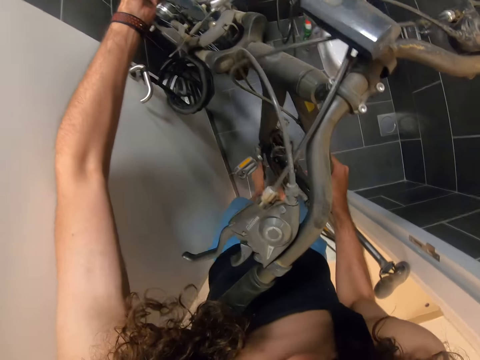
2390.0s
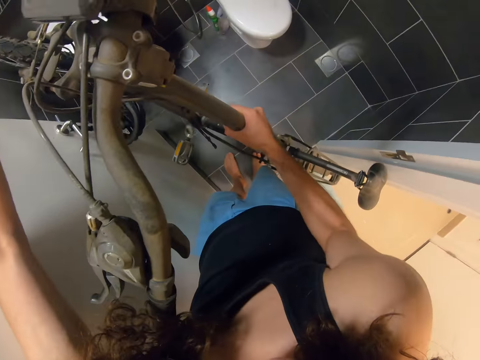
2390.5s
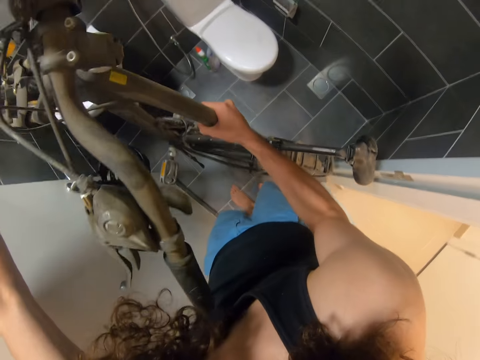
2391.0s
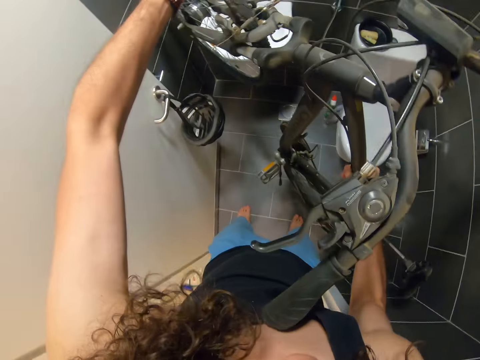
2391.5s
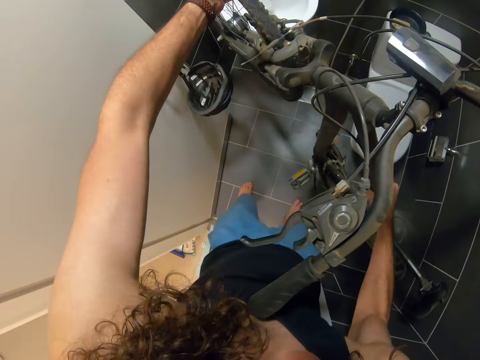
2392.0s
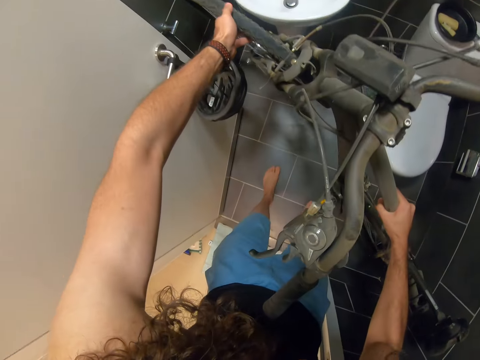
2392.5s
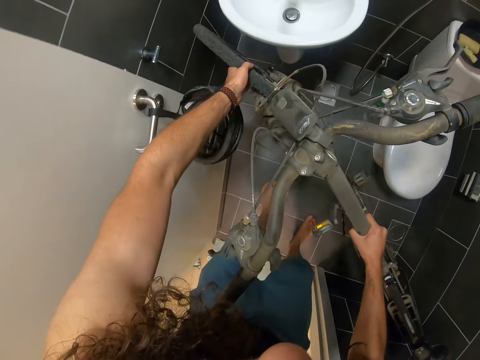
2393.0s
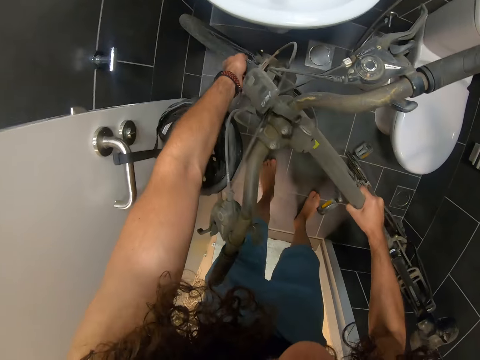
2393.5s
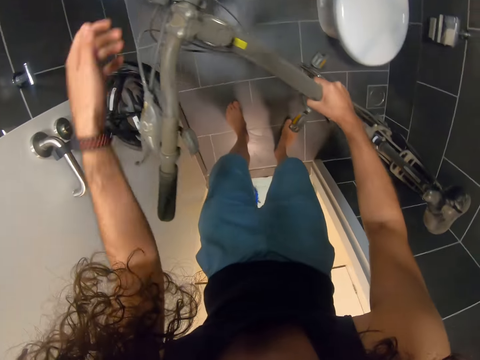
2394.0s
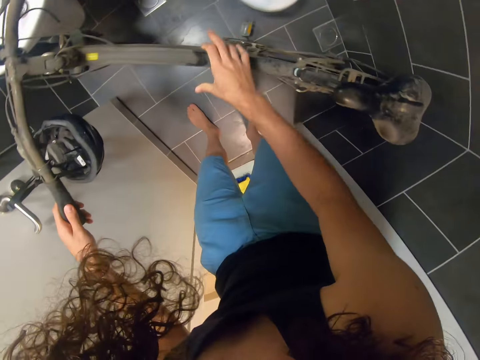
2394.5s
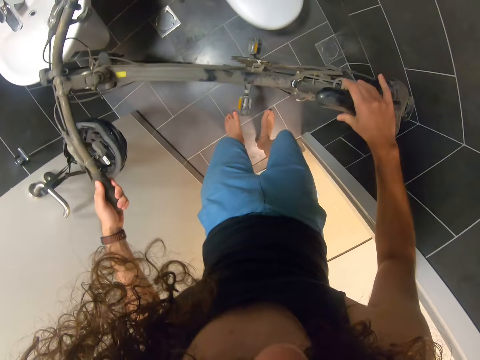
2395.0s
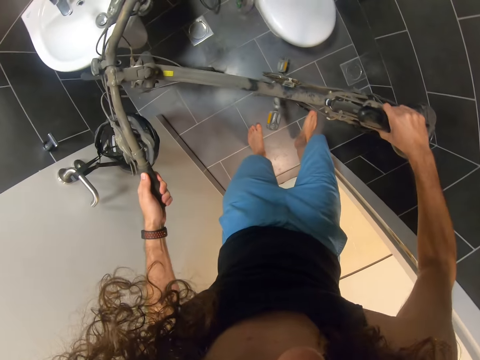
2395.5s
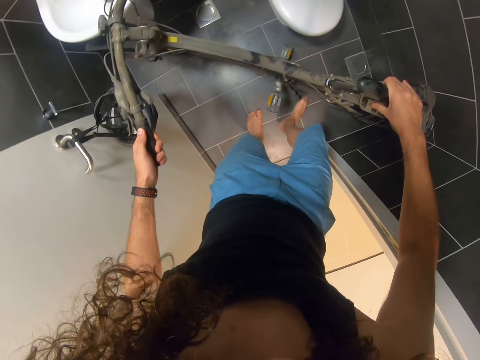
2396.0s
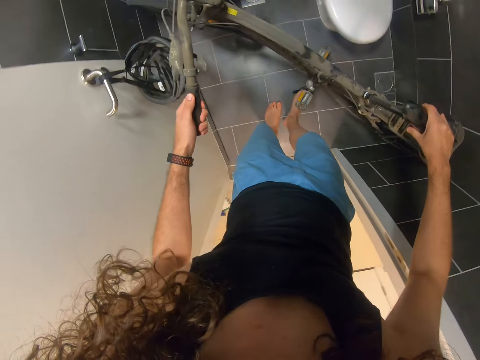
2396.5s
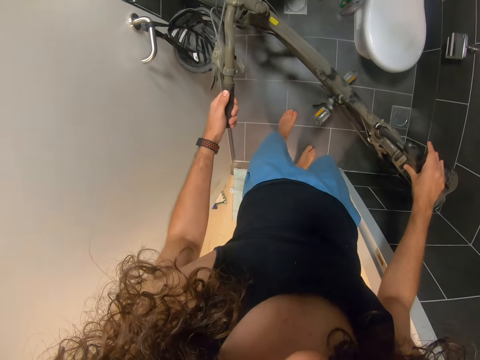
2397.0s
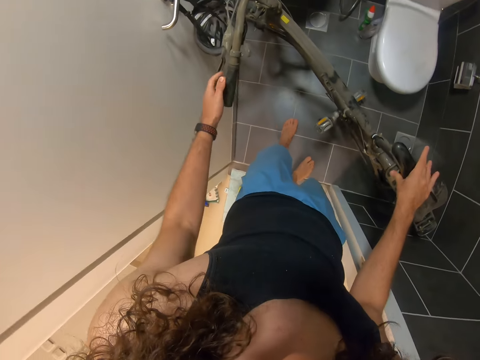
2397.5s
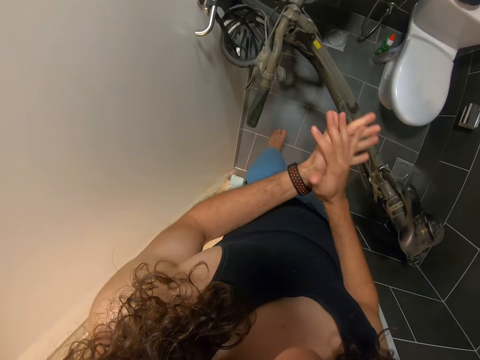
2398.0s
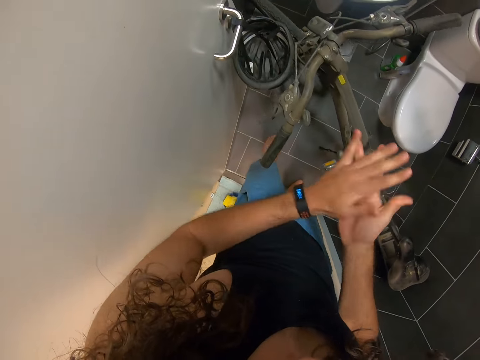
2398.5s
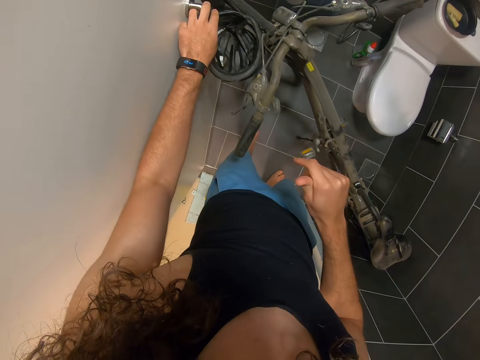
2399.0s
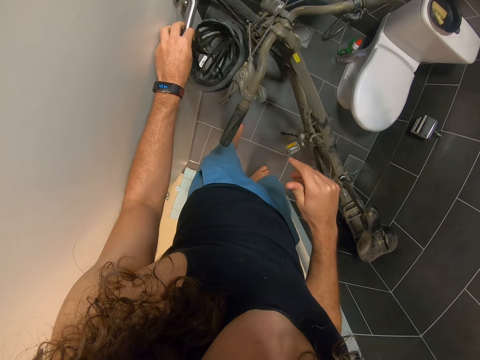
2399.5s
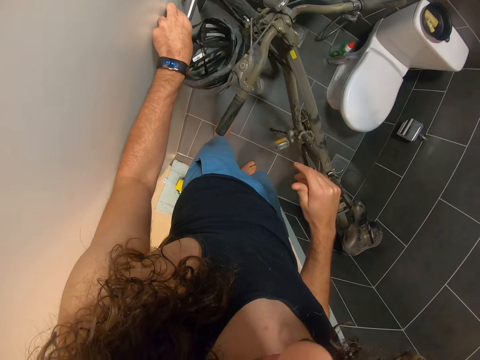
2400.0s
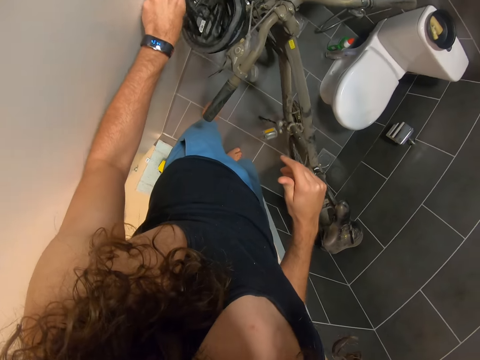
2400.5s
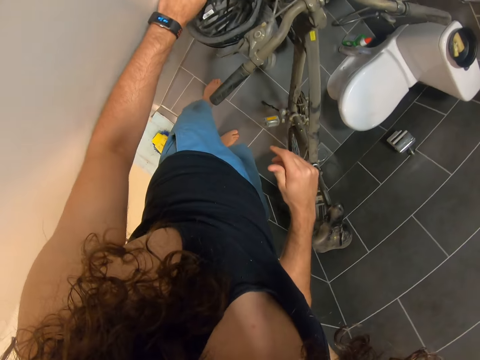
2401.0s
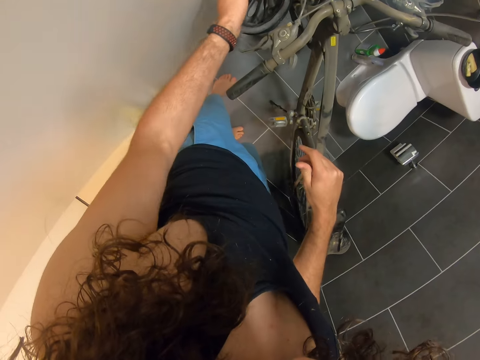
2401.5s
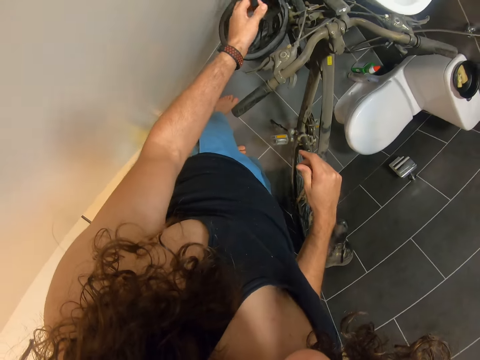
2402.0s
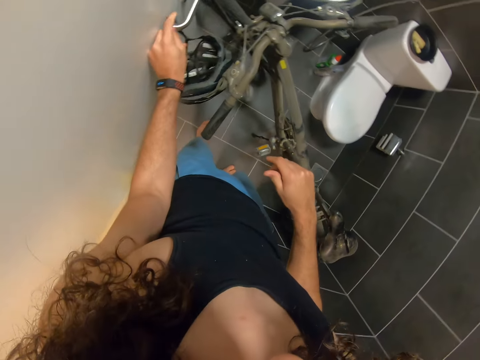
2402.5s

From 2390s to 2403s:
The camera wearer rubs his hands. He unties the helmet from the bicycle. He takes the helmets from the door handle.

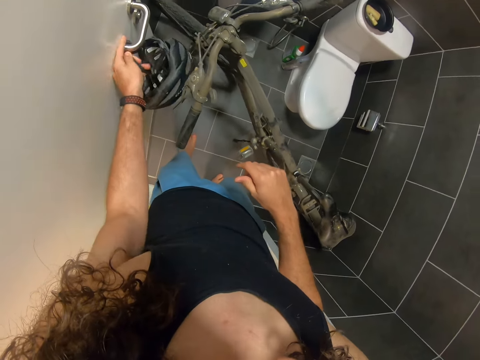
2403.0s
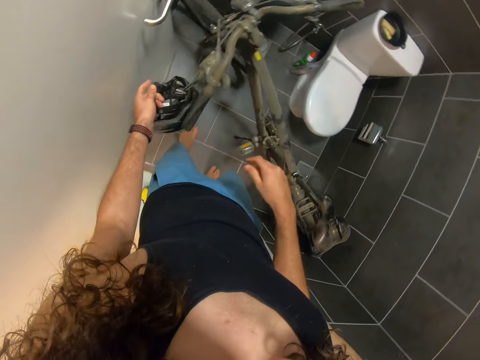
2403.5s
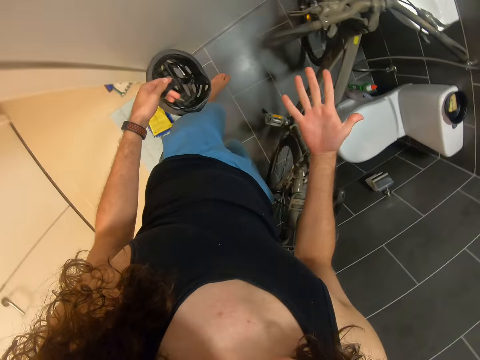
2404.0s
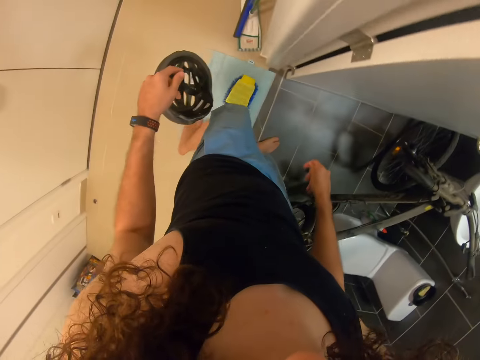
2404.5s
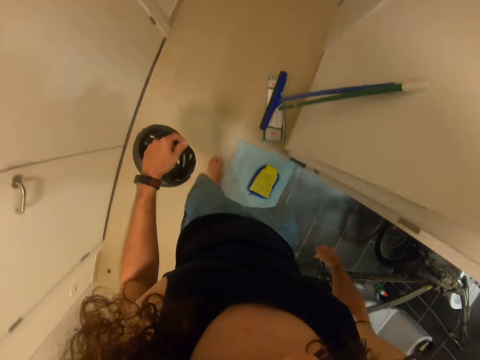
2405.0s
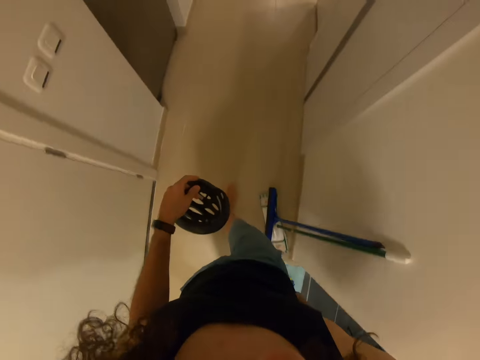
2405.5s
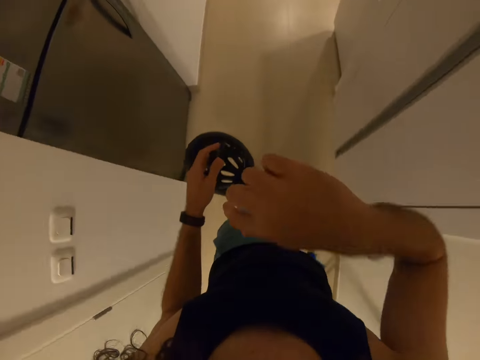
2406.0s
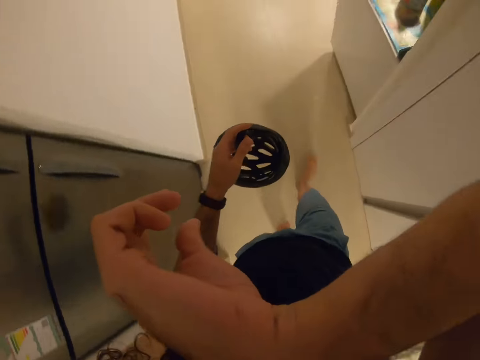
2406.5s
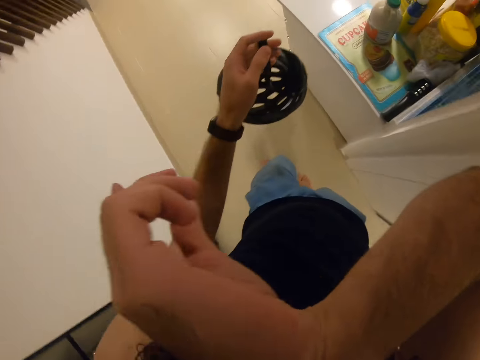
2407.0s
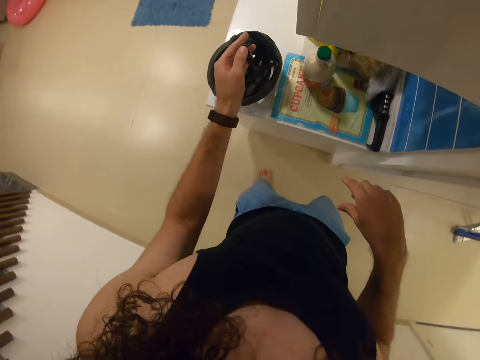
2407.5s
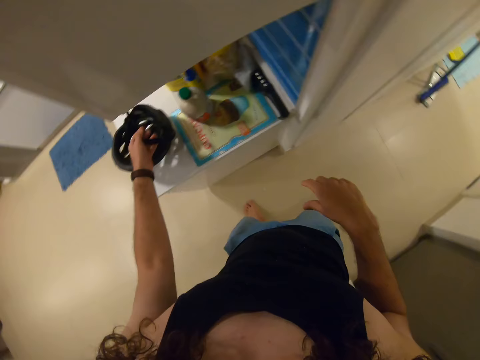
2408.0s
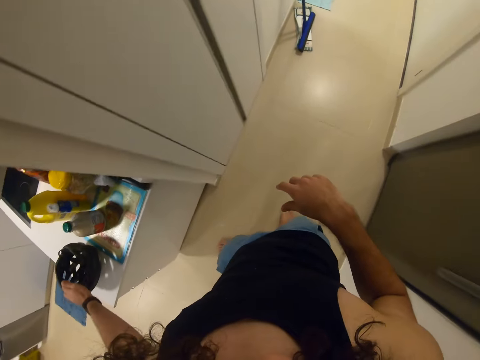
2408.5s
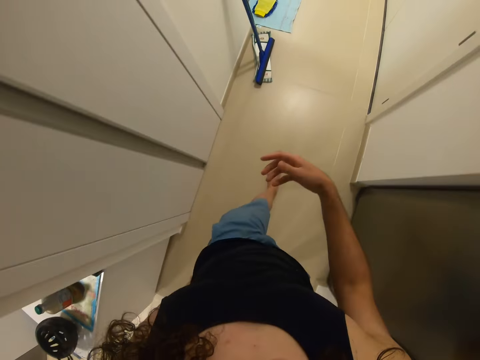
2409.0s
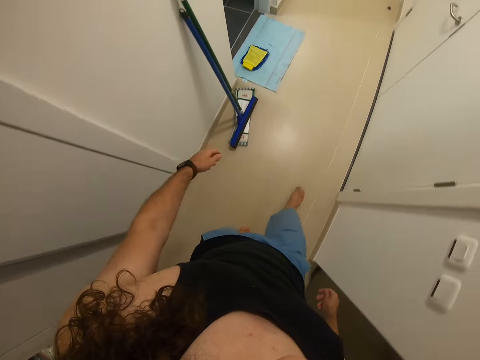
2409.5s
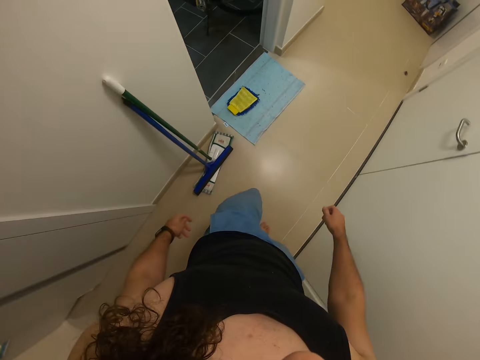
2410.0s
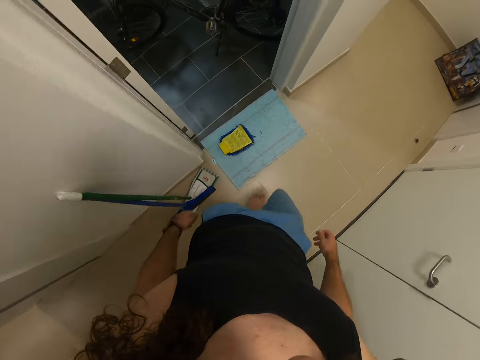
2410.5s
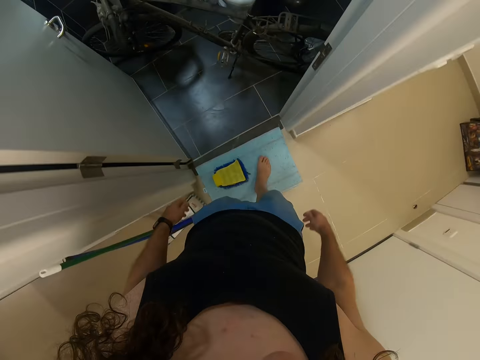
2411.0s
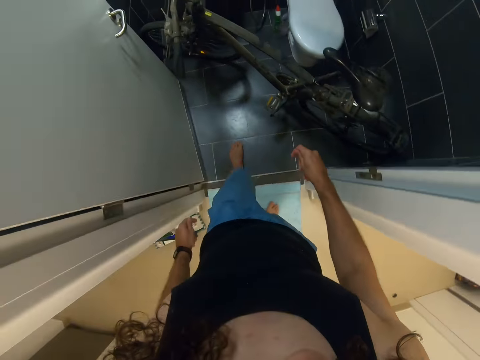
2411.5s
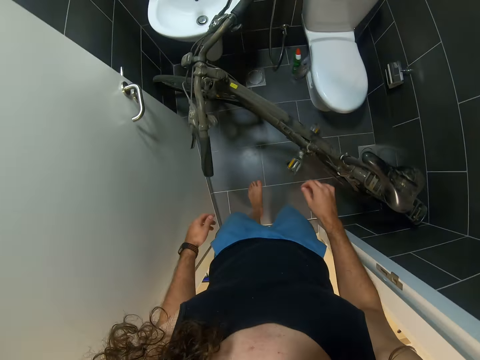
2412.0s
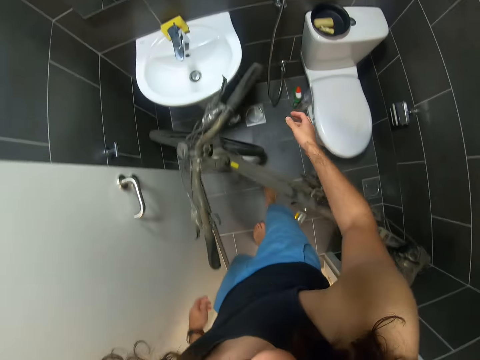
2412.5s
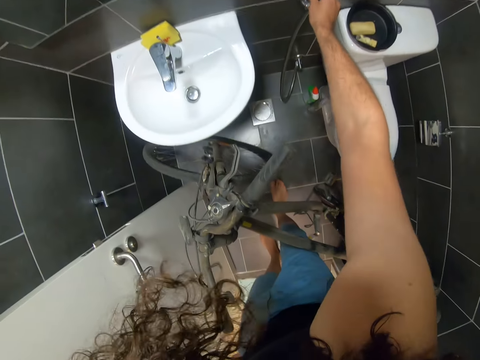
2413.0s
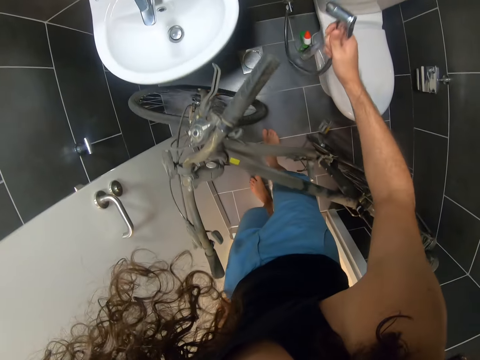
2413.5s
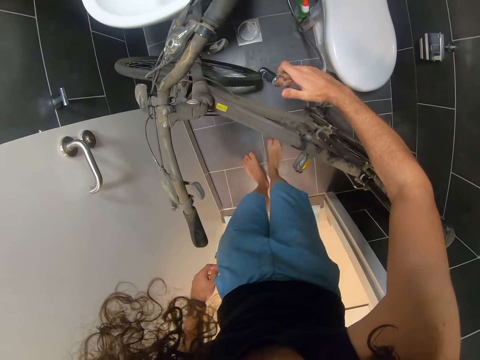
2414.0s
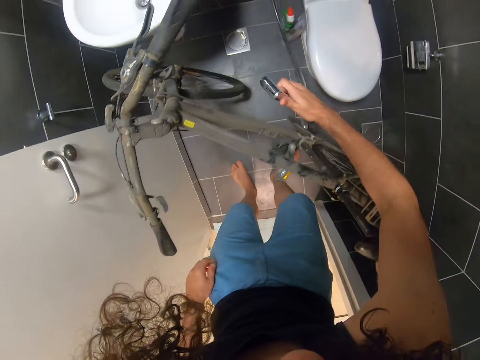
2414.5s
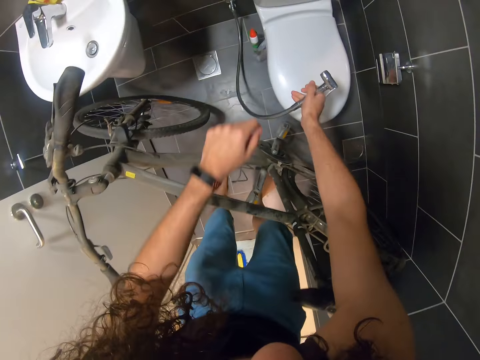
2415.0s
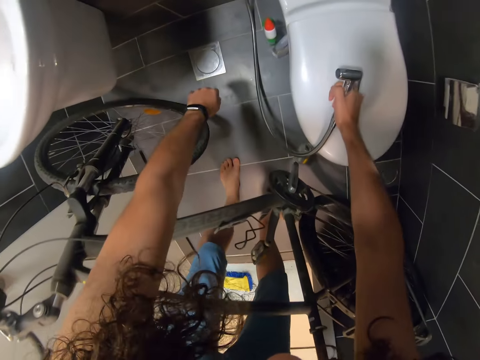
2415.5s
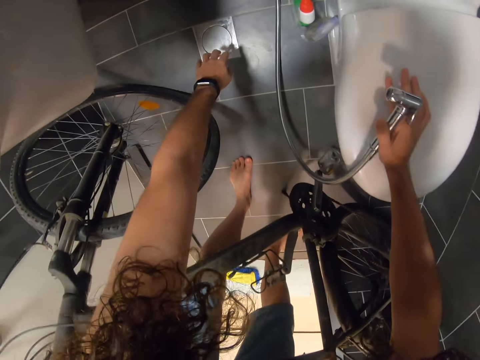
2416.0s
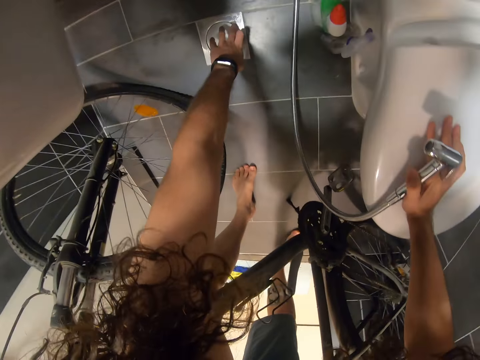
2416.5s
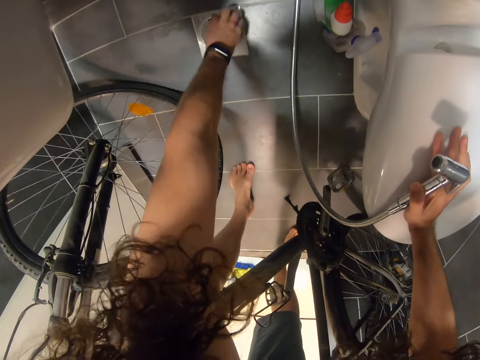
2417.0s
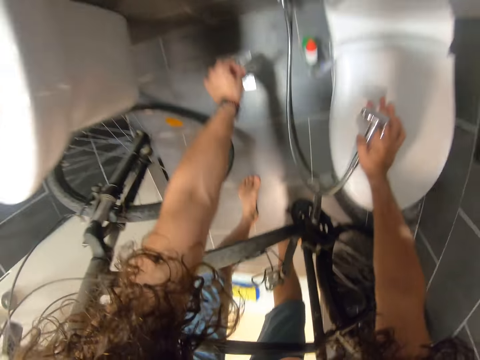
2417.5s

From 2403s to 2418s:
The camera wearer observes his hand. He walks in the room. He takes the helmet to the kitchen counter. He touches his eyes. He drops the helmet. He walks in the room. He picks up the washroom washing pipe or shower pipe. He picks up the washroom water outlet cover. He opens the outlet cover.
